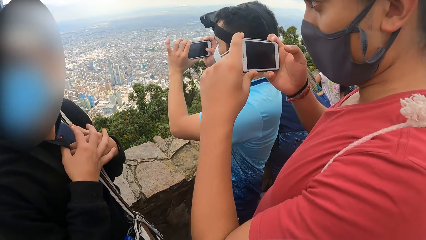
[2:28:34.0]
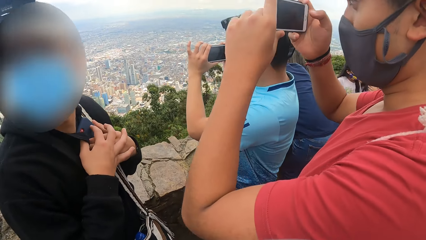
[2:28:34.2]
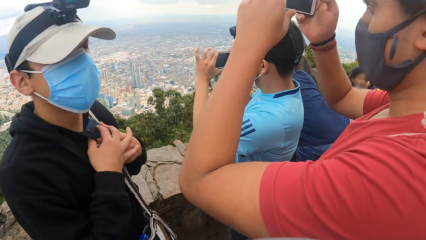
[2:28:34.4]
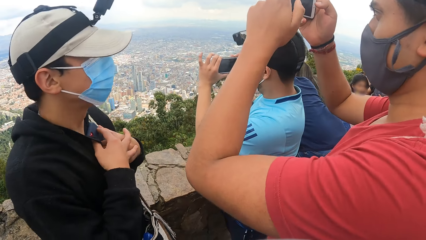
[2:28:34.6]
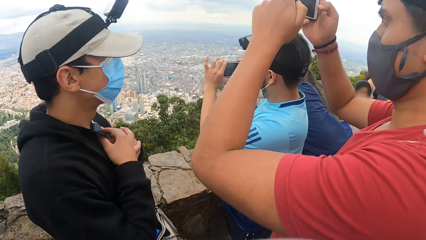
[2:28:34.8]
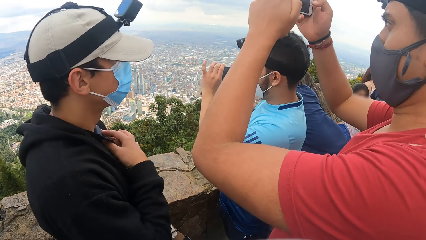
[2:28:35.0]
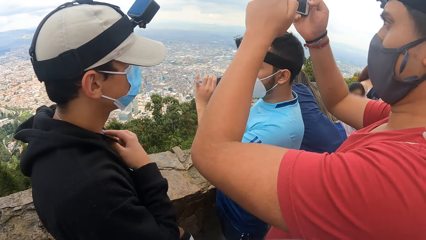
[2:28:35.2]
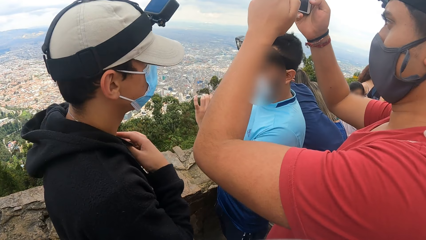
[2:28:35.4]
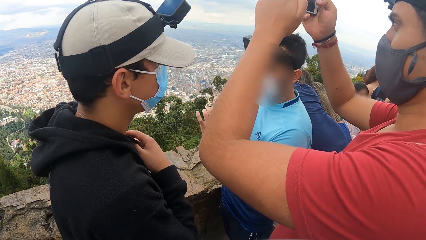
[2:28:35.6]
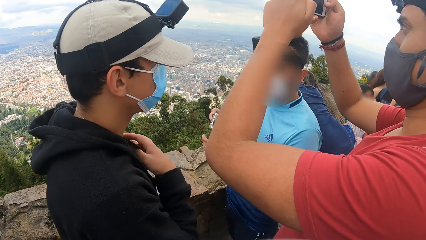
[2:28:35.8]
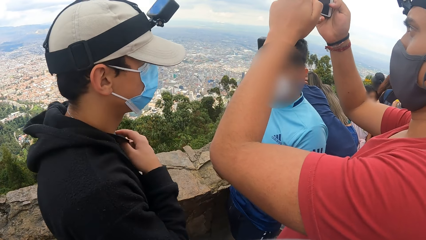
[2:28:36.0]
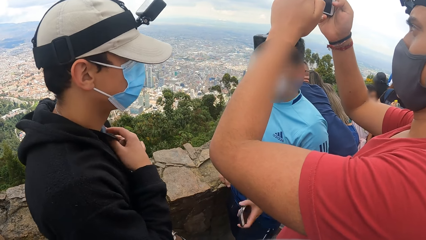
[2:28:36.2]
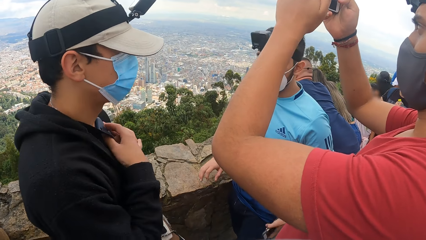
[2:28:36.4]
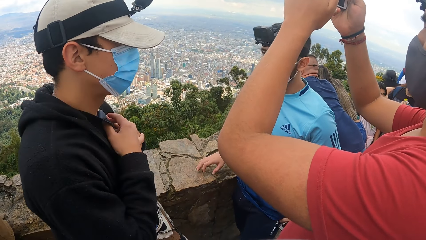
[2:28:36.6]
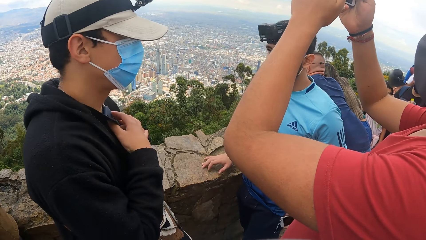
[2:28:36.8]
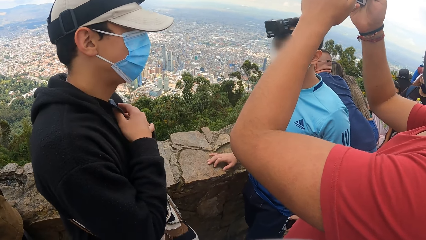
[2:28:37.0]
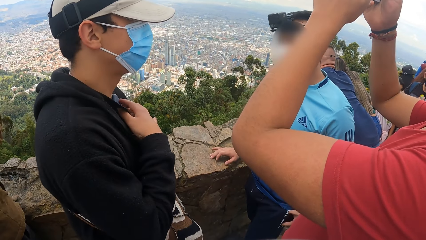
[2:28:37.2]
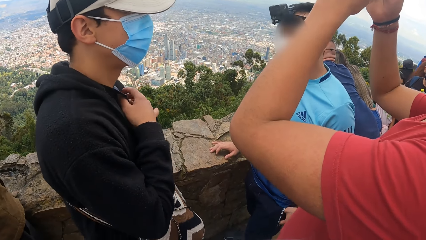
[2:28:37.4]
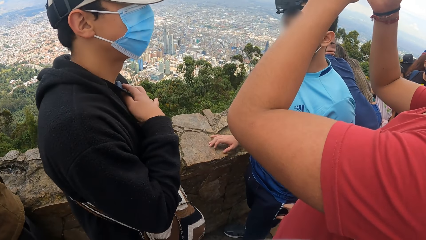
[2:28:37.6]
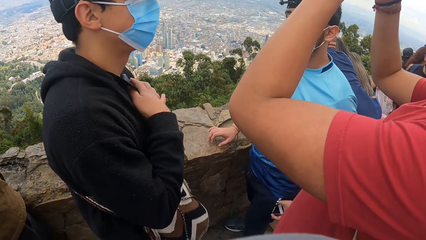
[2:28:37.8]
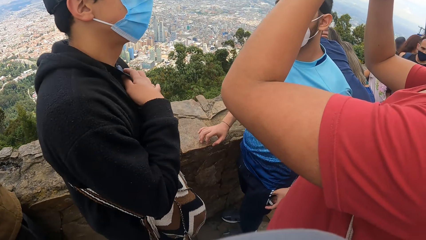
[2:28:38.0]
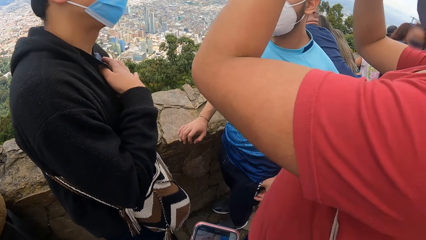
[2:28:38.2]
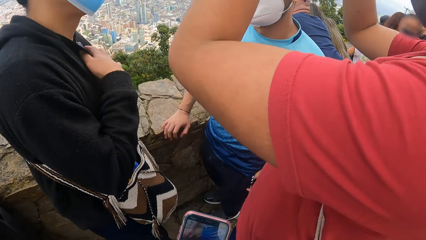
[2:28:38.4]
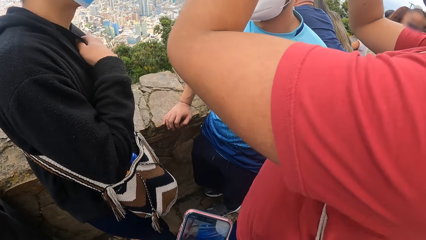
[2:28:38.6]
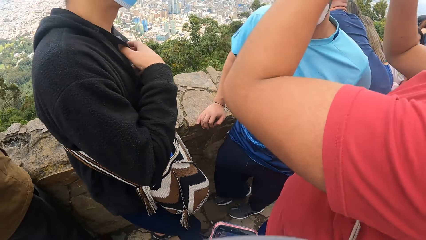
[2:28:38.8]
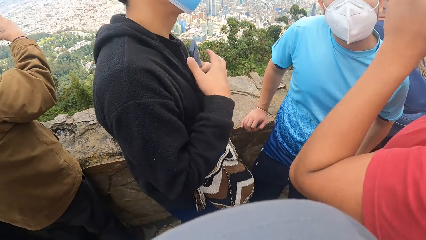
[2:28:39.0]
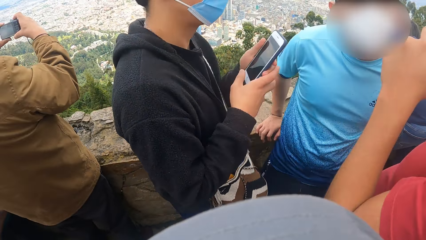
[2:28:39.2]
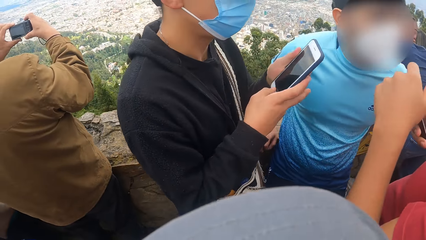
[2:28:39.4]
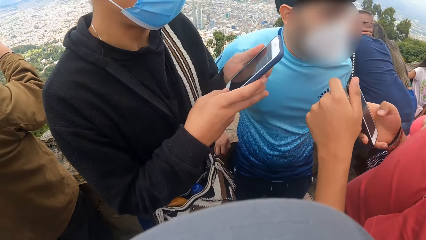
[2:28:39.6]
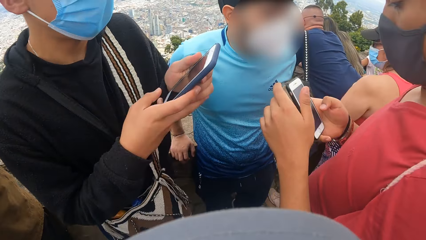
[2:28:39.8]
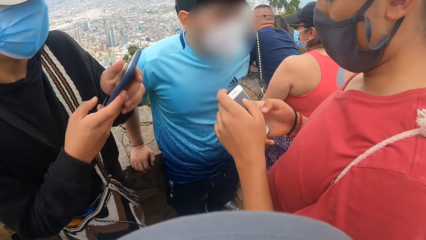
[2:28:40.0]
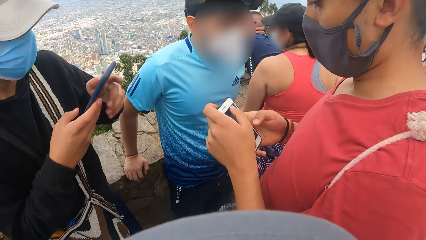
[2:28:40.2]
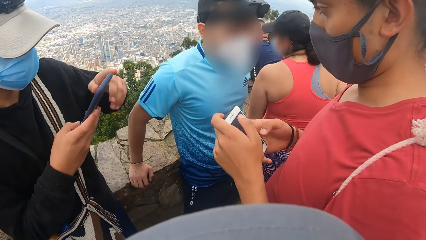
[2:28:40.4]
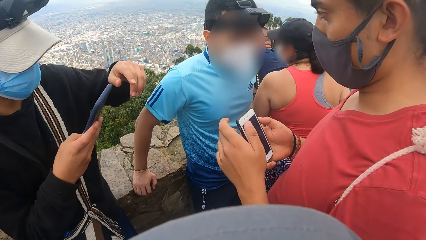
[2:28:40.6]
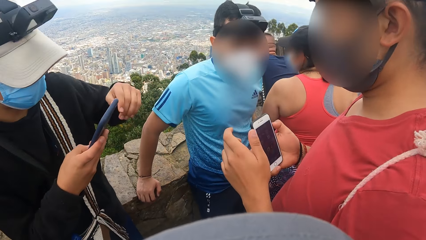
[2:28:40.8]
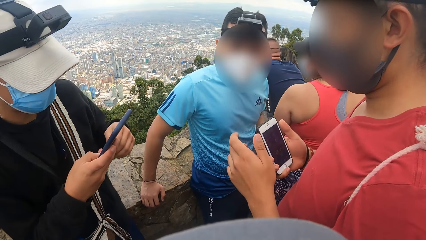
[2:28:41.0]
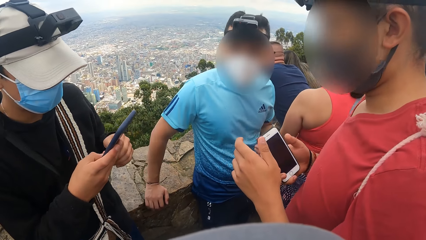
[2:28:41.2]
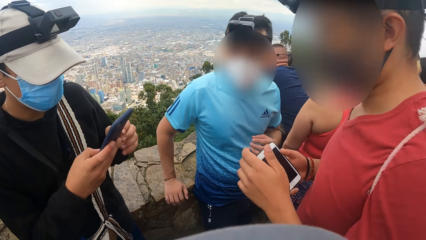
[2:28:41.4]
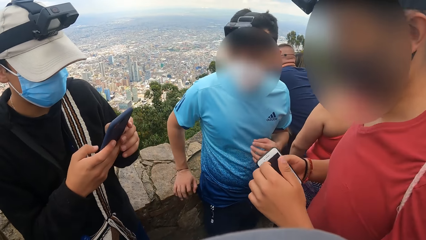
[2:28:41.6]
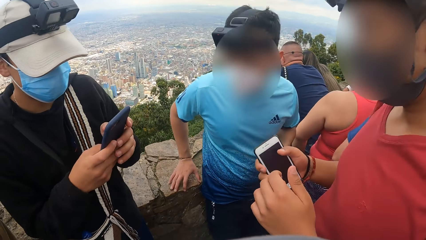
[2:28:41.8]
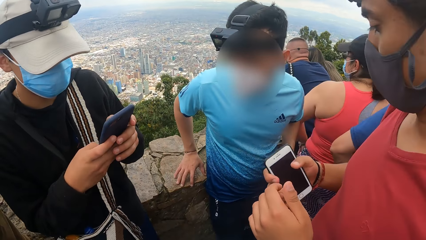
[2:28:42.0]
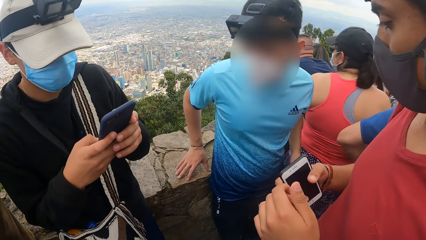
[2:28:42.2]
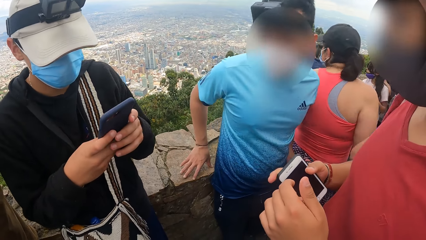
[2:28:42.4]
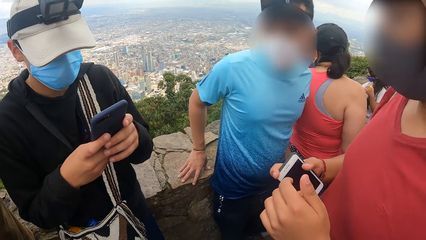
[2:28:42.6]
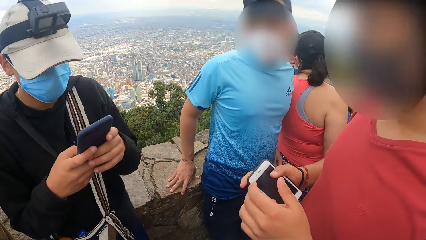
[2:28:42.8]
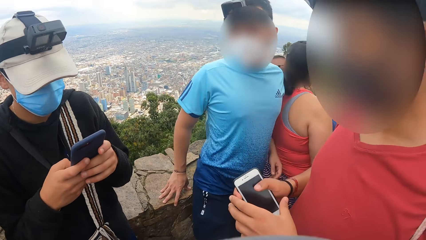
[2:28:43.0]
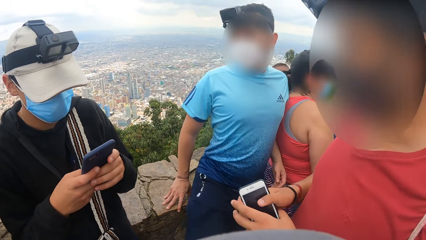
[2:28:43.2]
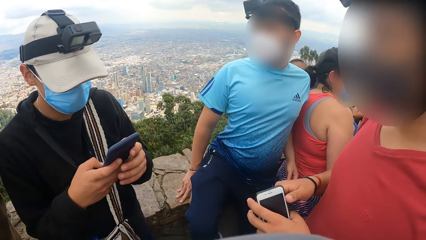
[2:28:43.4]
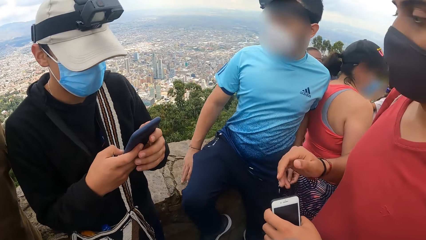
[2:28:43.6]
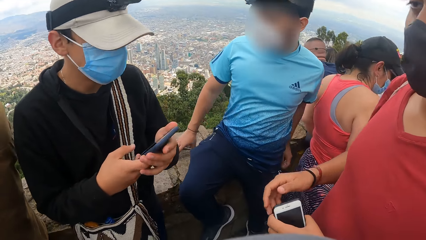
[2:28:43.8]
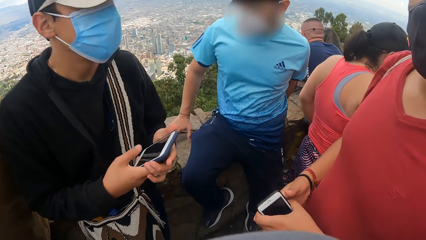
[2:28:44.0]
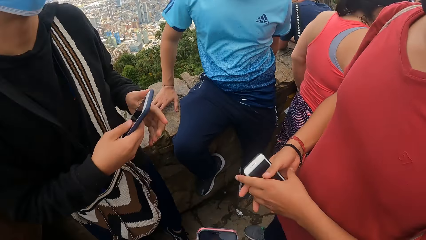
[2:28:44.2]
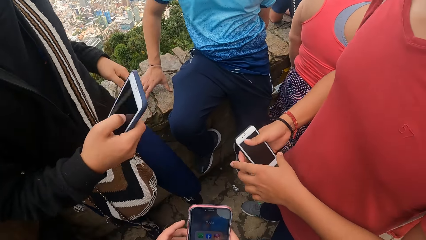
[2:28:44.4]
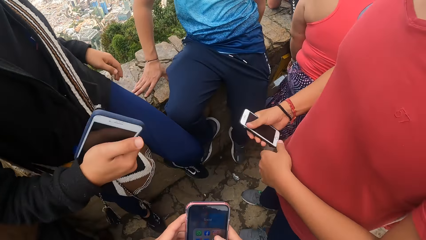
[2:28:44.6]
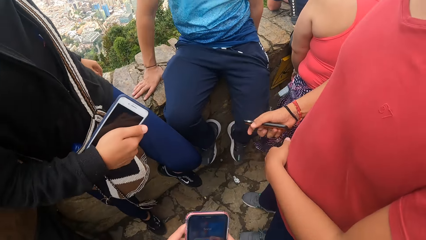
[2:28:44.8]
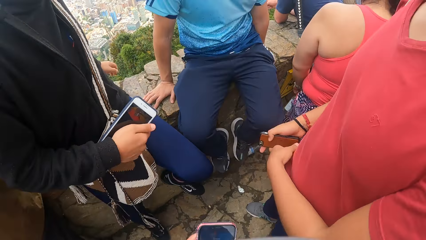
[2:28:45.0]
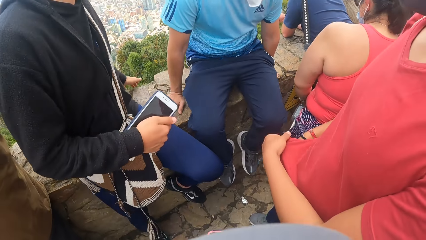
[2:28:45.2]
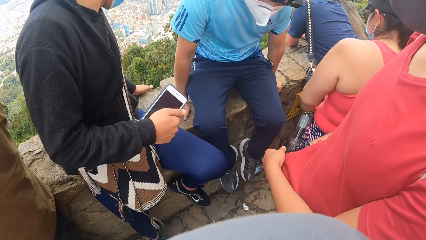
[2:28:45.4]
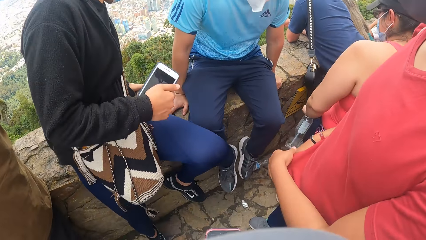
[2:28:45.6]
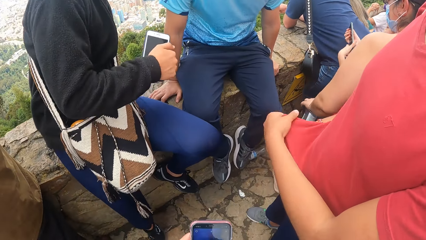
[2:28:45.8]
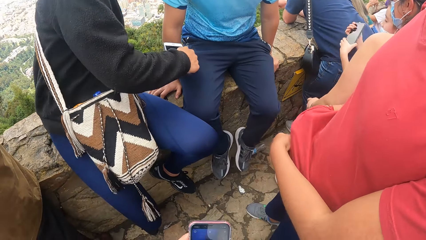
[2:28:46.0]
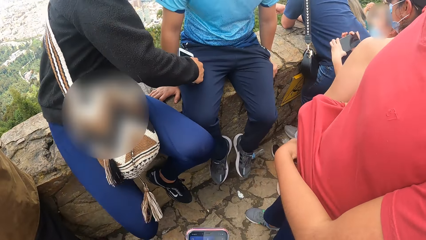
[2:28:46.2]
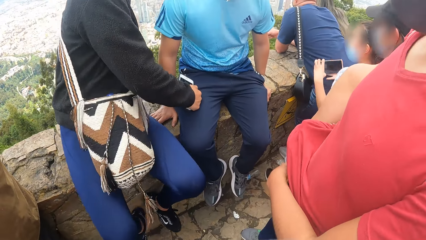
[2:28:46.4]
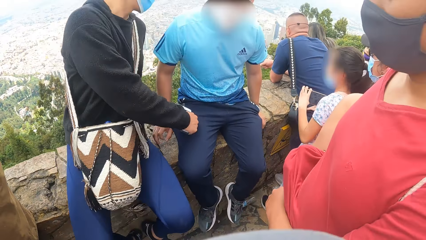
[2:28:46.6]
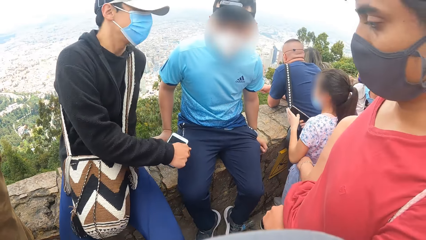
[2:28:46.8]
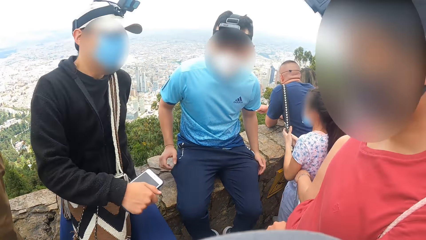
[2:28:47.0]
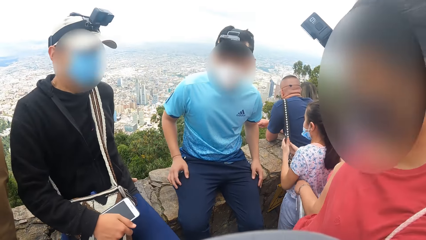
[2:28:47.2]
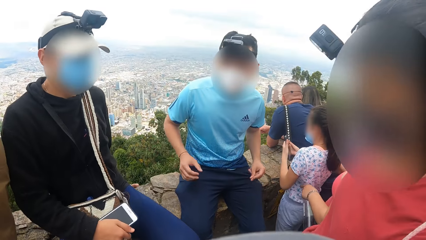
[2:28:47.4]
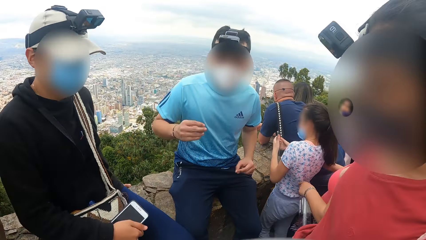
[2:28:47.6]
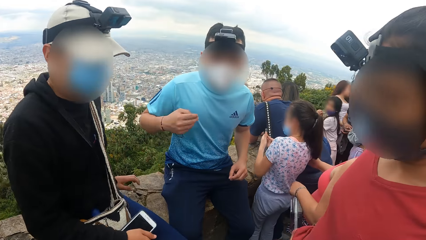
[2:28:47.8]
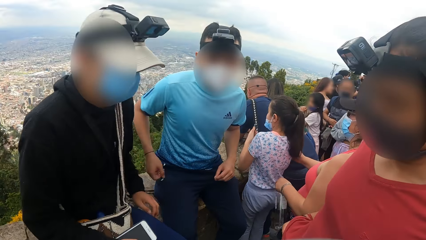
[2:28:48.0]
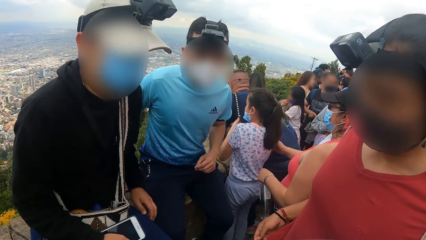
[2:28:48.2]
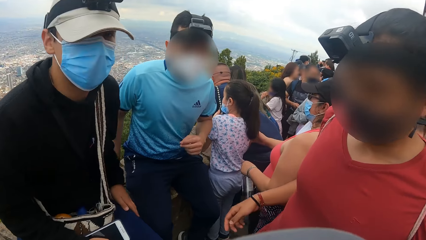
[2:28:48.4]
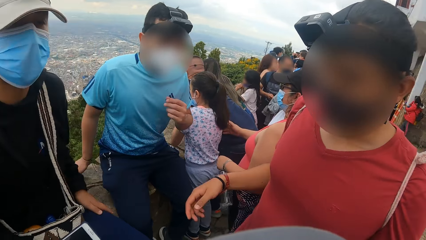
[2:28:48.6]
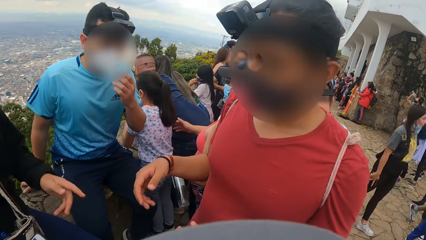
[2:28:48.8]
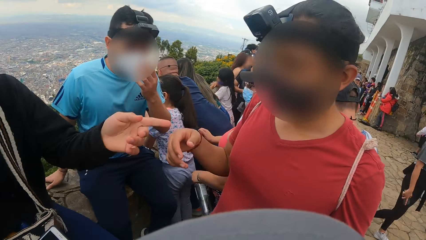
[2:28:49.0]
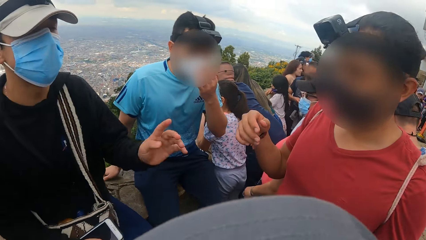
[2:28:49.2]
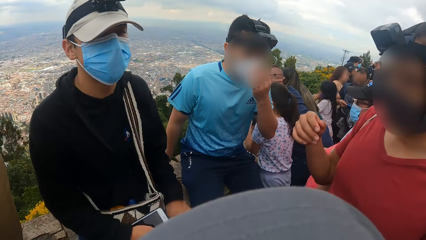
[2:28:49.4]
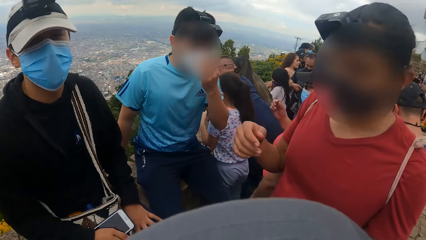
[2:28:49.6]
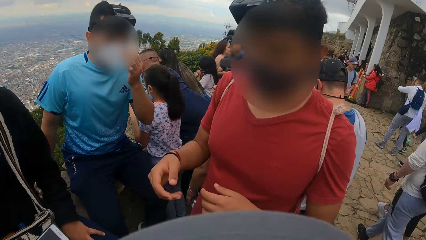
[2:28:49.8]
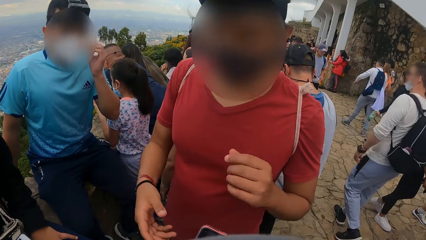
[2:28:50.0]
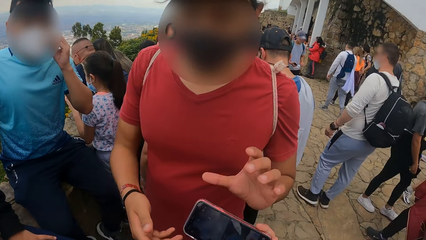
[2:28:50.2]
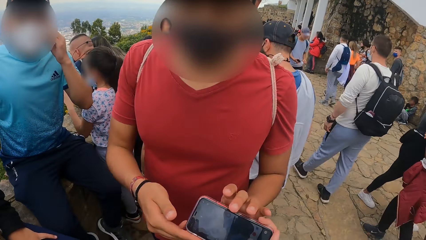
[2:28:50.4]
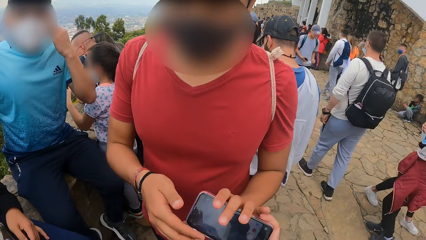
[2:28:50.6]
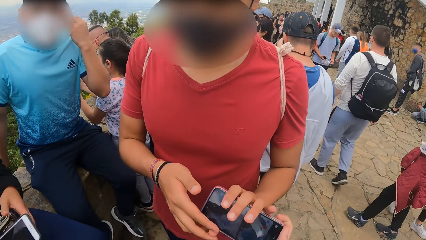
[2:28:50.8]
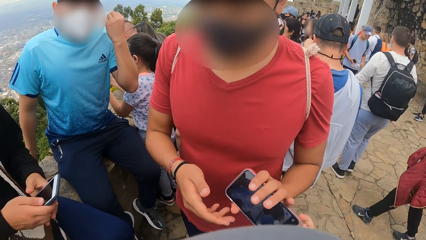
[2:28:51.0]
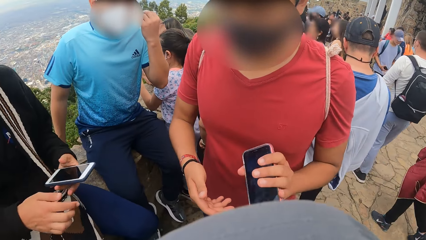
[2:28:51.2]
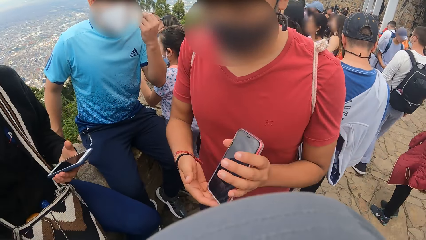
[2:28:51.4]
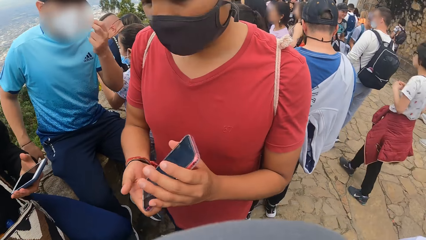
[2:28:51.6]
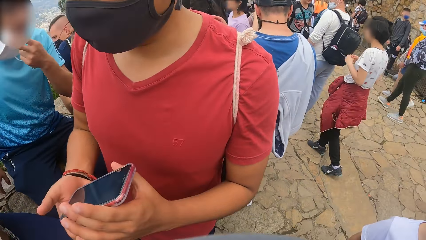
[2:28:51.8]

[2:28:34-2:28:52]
A man puts the phone in his left pocket with his left hand. He places both hands on a fence on the mountain. He sits on the fence on the mountain. Another man passes the phone from his right hand to his left hand. He passes the phone from his left hand to his right hand. He puts the mobile phone in his right hand under his shirt. A person sits on a concrete wall. The person converses with the second man. The camera wearer interacts with the person, the first man and the second man. He passes a mobile phone in his right hand to the second man. The second man picks the phone from the camera wearer. The first man takes off a face mask on his face with both hands.
